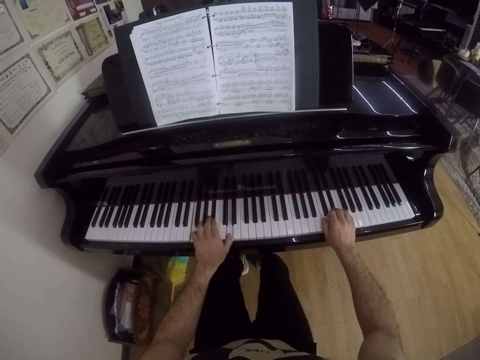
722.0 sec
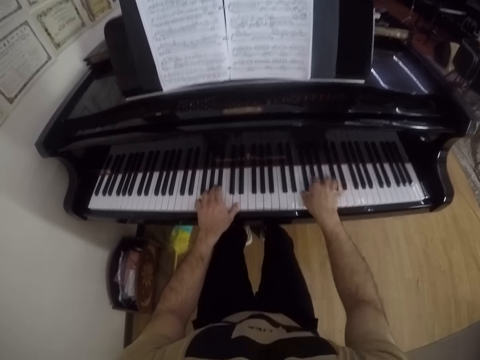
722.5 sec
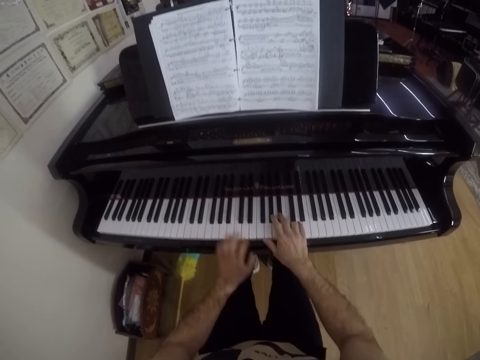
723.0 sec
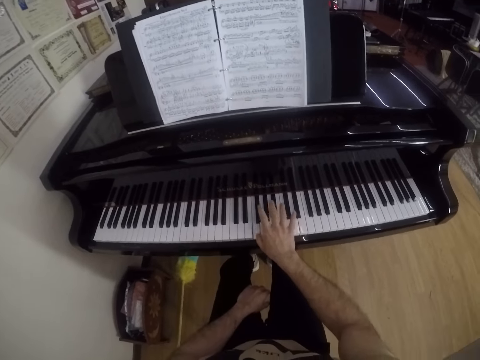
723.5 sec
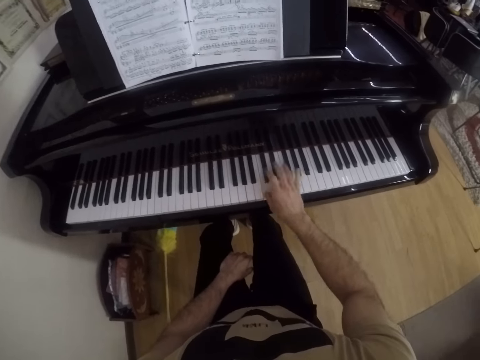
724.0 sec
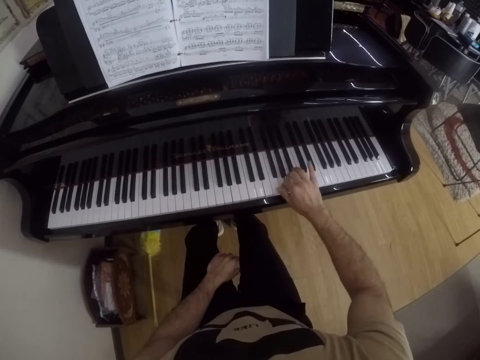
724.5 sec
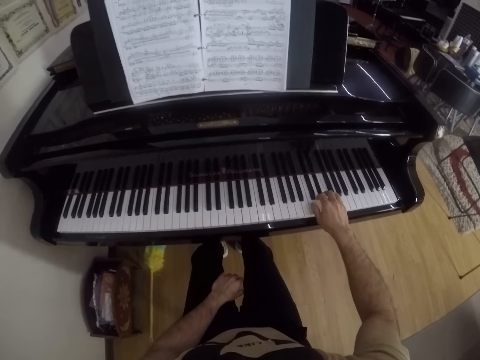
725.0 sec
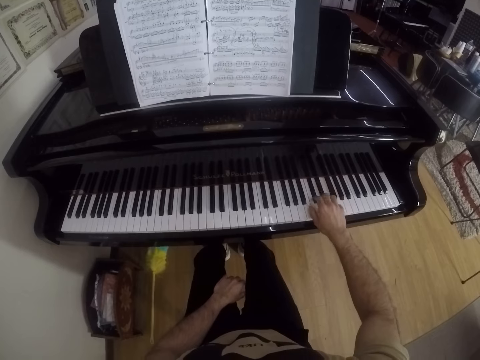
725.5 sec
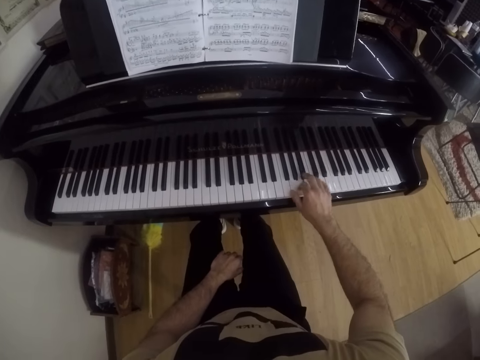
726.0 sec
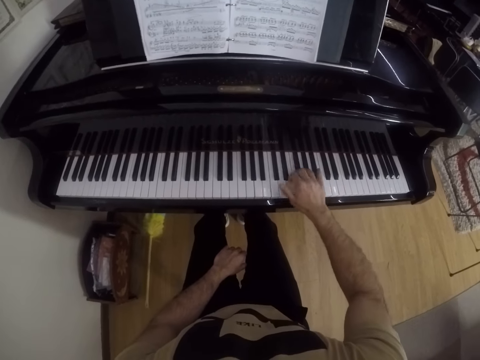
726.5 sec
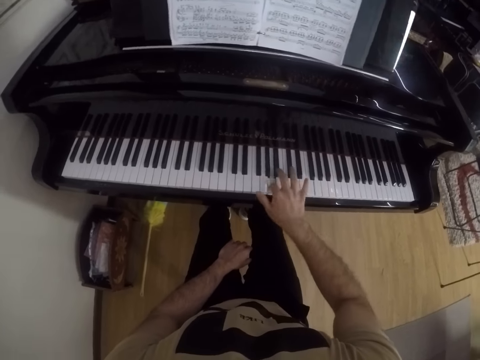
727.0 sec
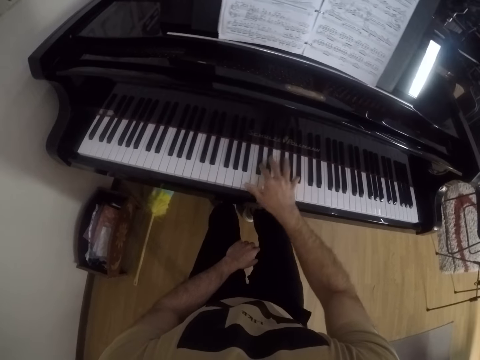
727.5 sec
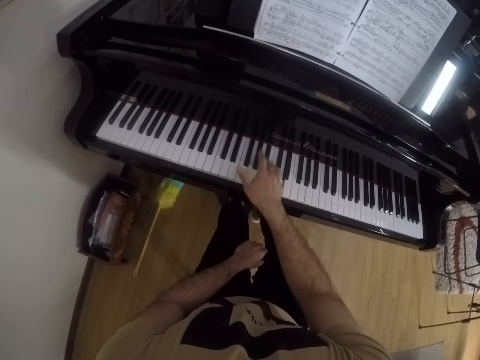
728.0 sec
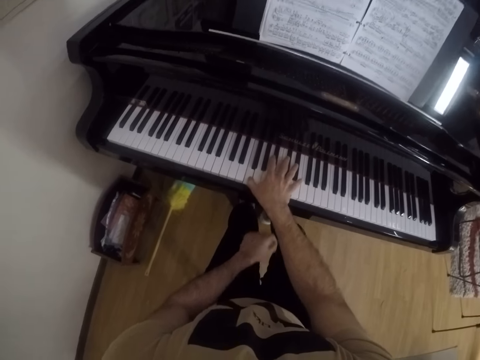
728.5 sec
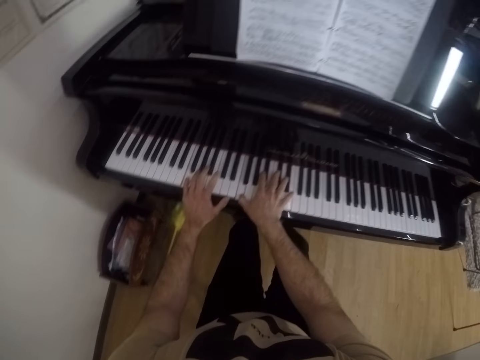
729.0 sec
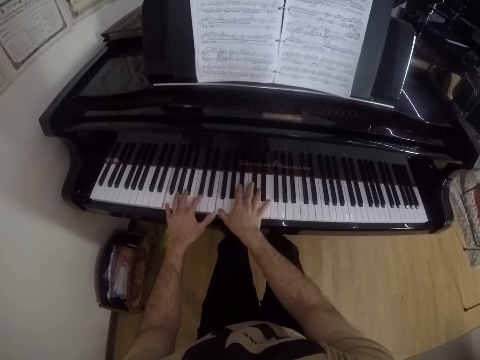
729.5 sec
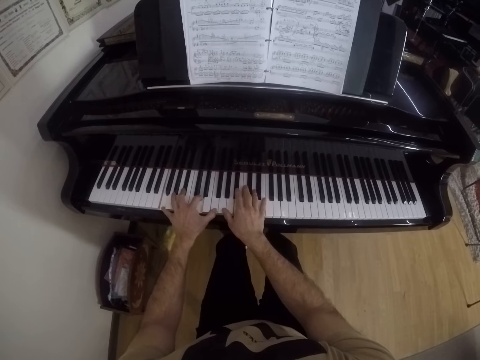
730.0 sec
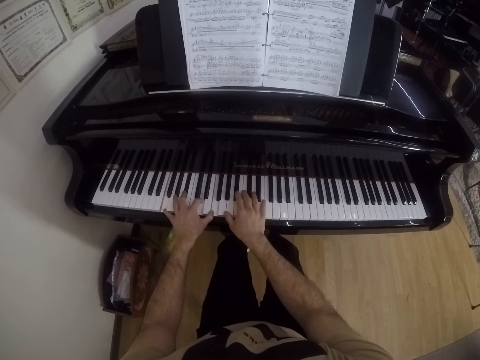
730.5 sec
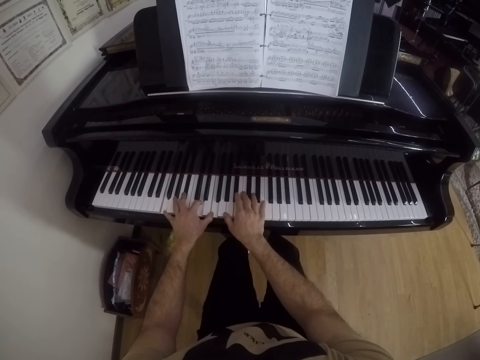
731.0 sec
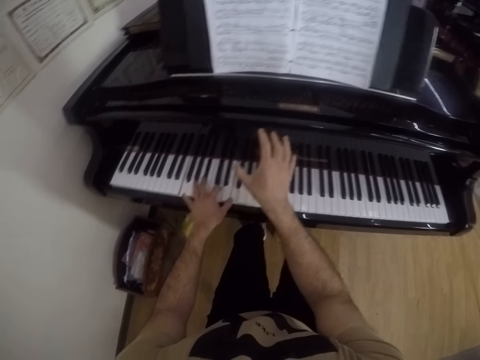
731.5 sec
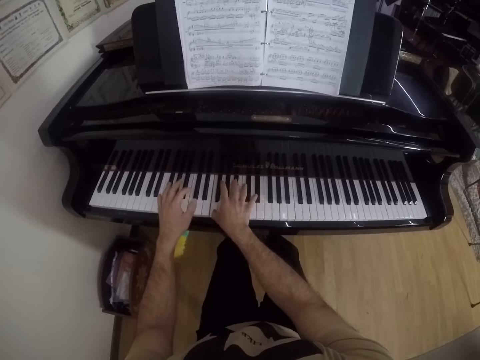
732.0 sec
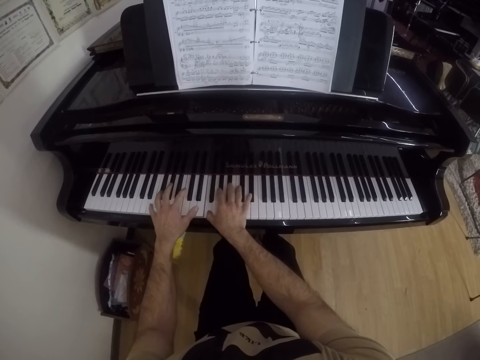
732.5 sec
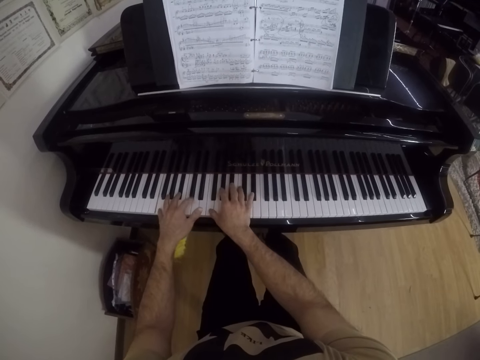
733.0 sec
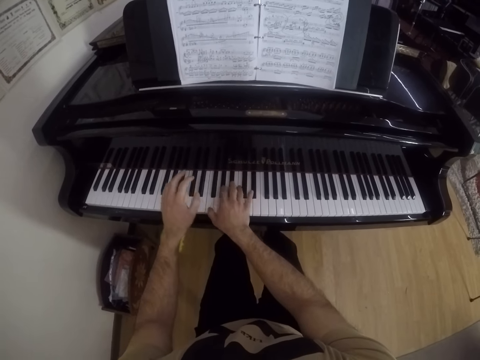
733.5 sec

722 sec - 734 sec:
The camera wearer removes his left hand from the piano. He plays the piano with his right hand. He puts his hand on his lap. He plays the piano with his two hands.

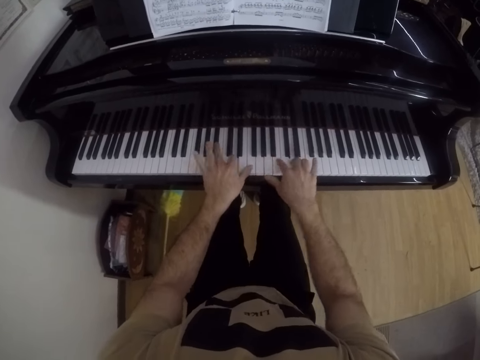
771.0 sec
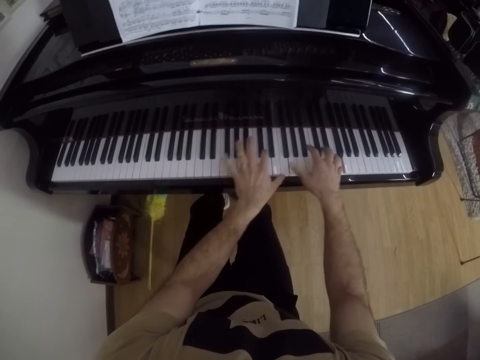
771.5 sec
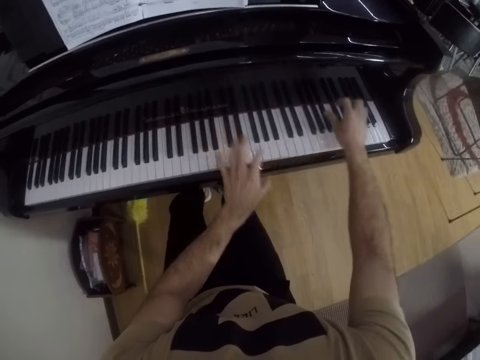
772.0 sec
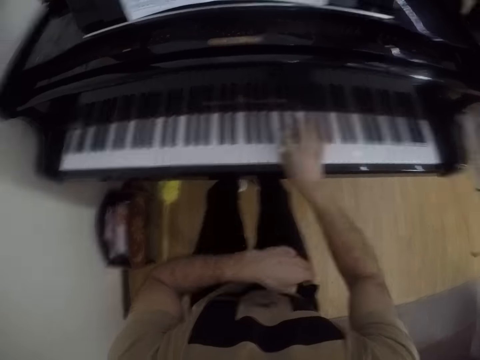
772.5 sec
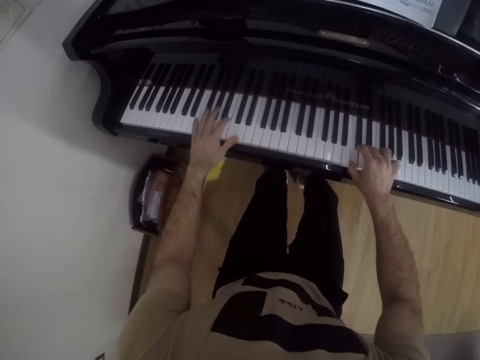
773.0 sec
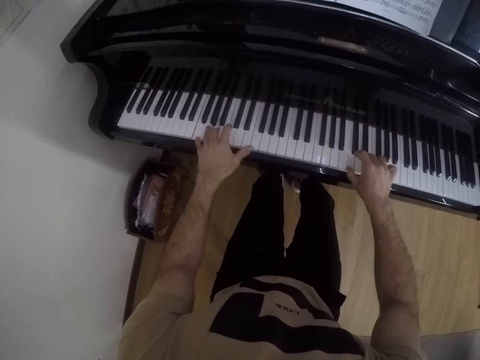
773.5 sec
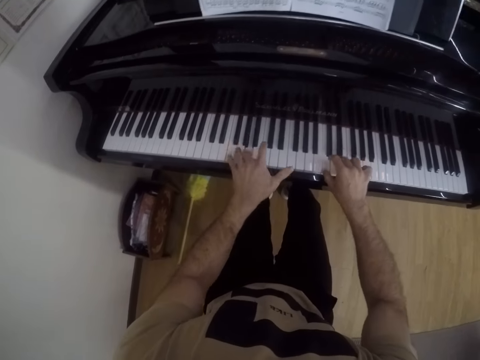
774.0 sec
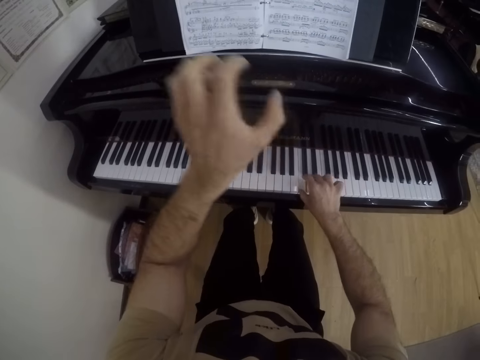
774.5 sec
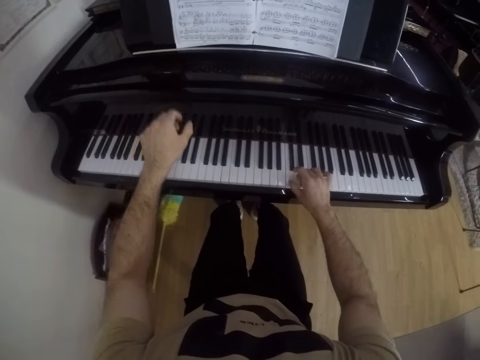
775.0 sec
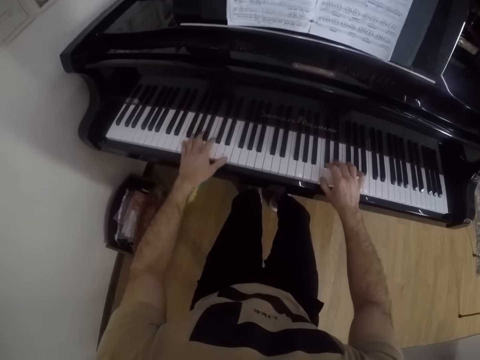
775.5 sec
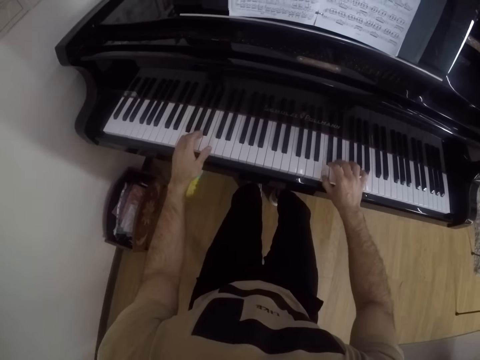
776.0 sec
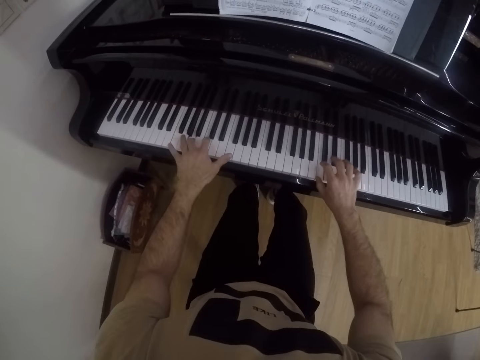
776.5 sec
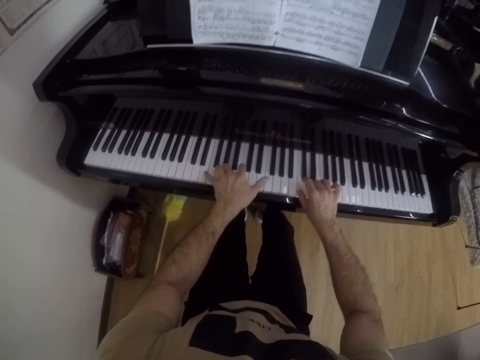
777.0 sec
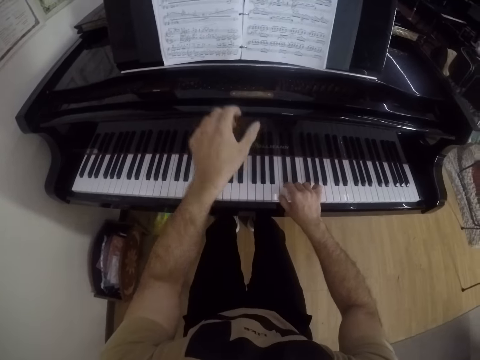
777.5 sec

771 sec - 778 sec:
The camera wearer puts his hand on his lap. He plays the piano with both hands.

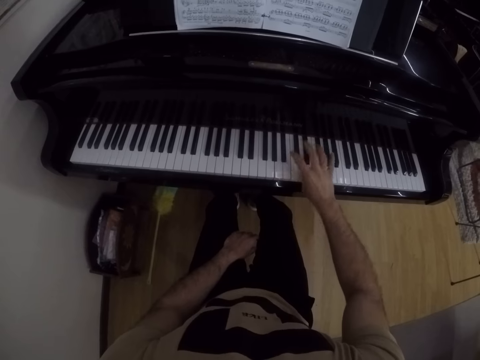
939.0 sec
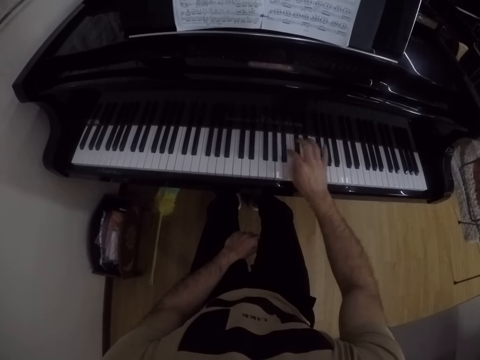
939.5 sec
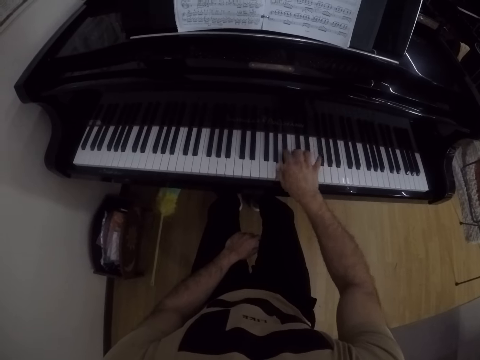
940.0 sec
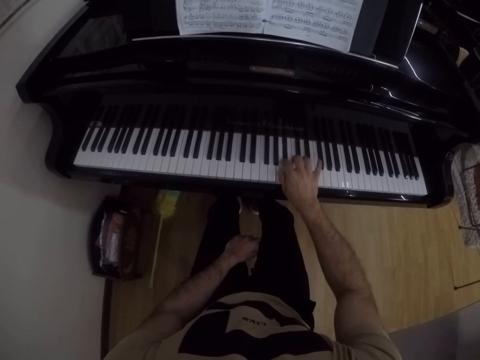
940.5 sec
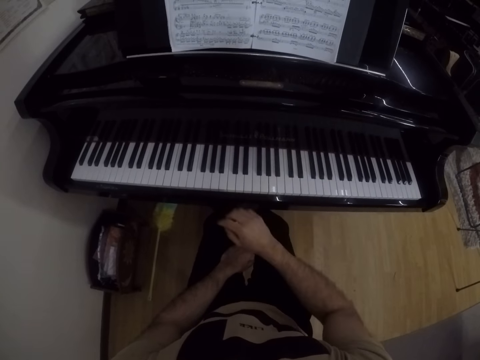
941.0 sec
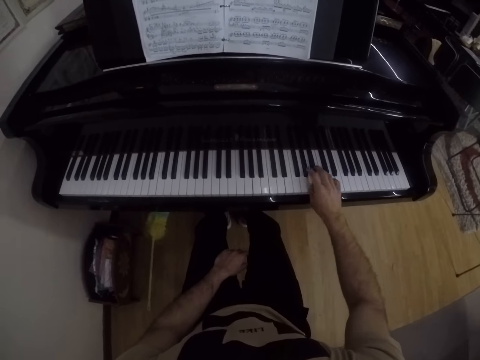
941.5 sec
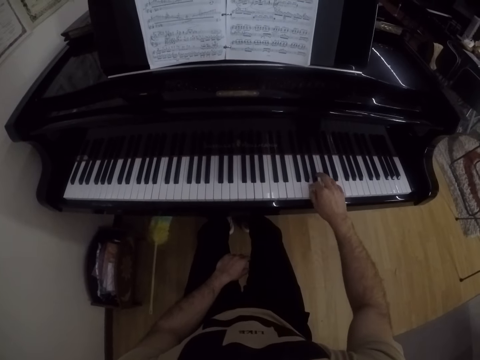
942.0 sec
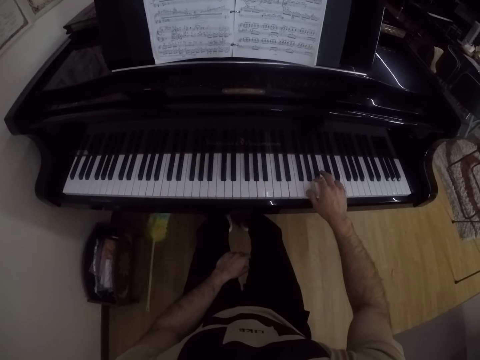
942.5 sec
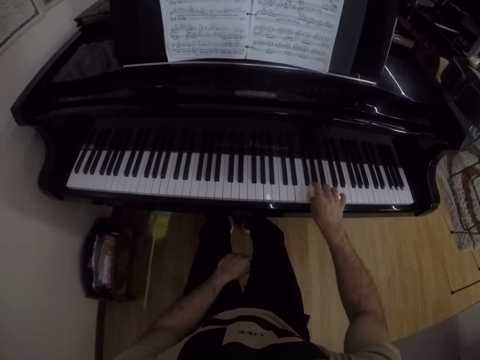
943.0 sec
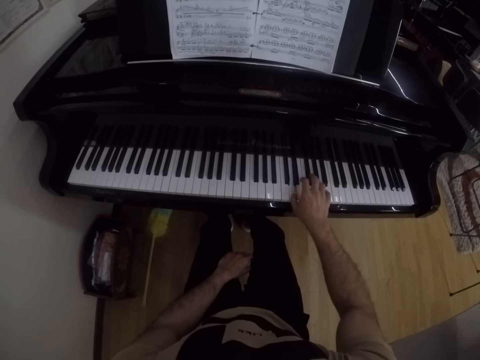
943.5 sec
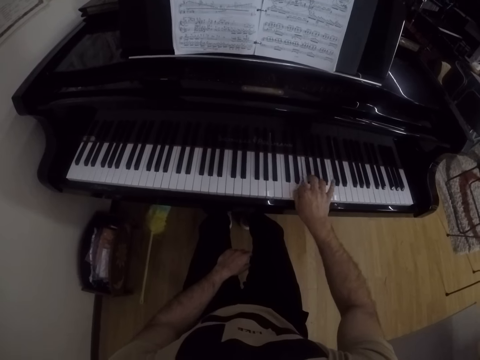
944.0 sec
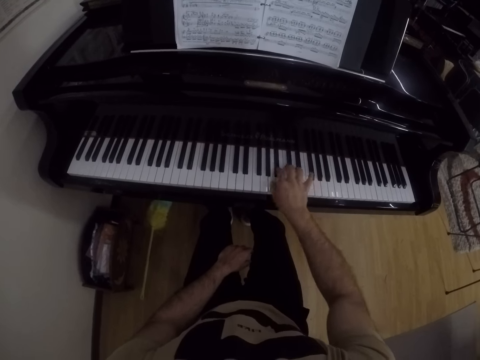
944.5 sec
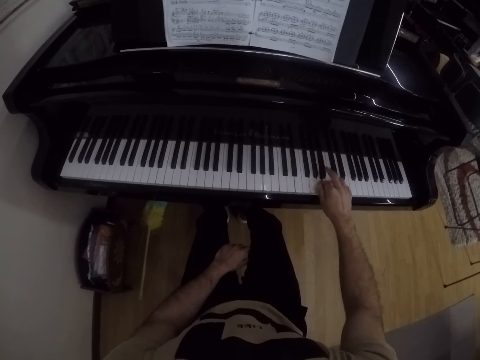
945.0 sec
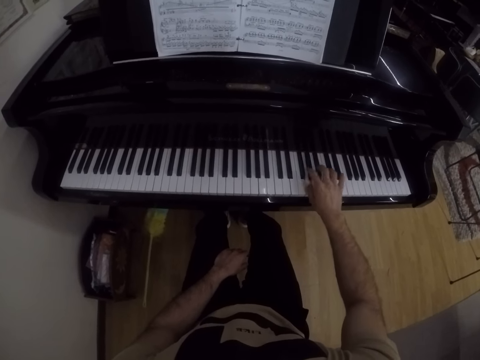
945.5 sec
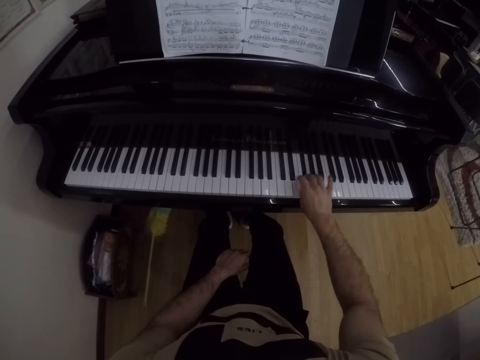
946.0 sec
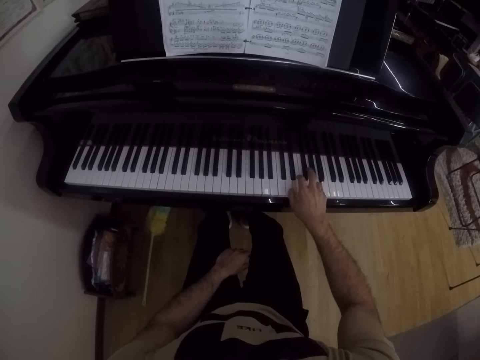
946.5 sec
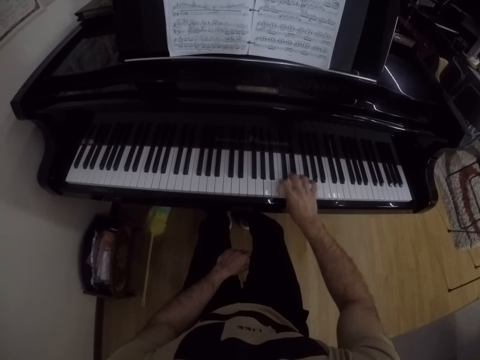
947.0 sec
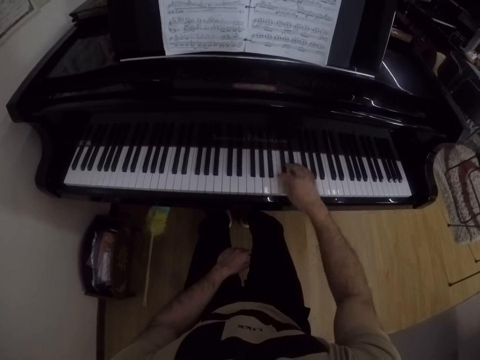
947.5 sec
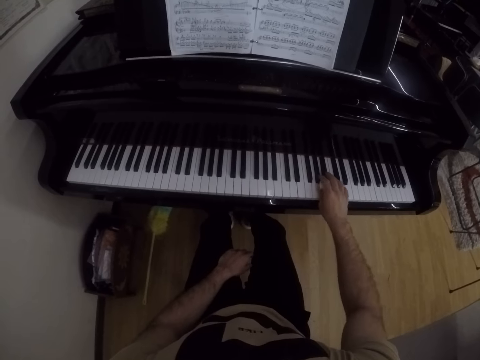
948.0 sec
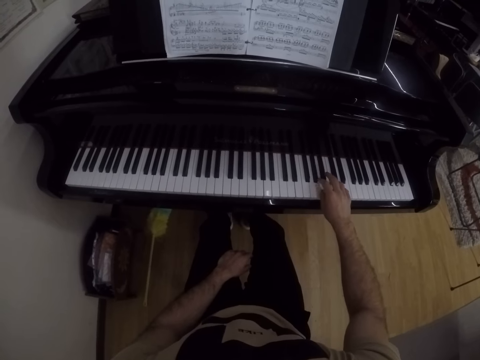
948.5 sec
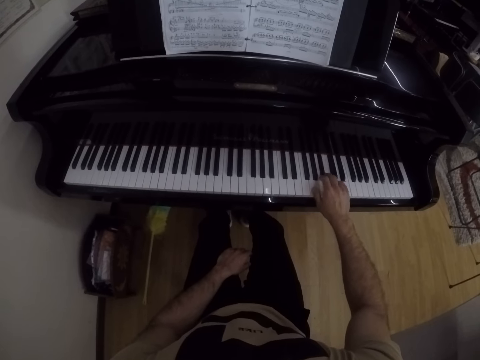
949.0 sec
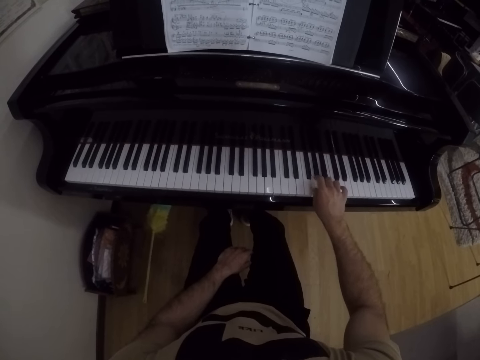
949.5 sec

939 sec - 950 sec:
The camera wearer places a hand on his leg. He places a hand on the piano. He plays the piano with one hand.
